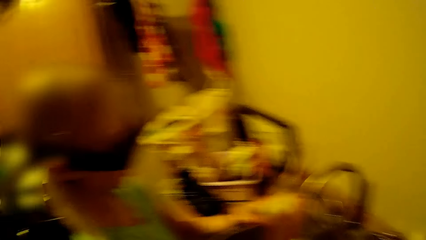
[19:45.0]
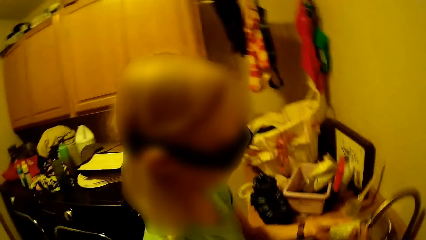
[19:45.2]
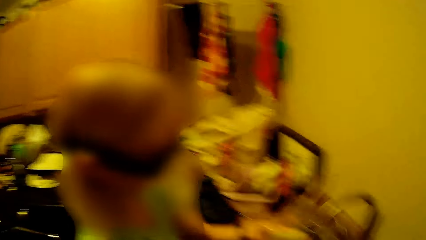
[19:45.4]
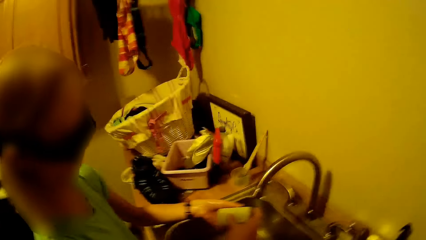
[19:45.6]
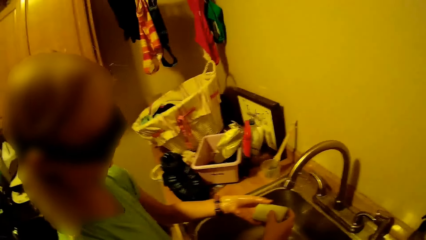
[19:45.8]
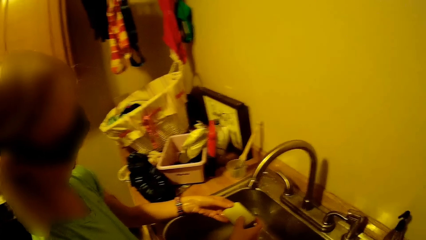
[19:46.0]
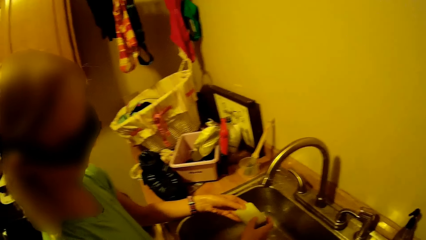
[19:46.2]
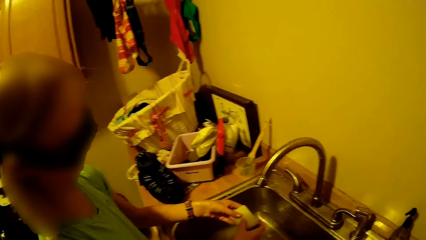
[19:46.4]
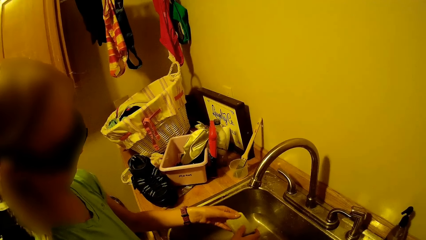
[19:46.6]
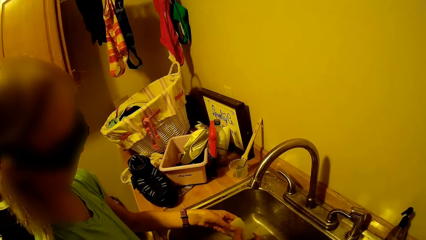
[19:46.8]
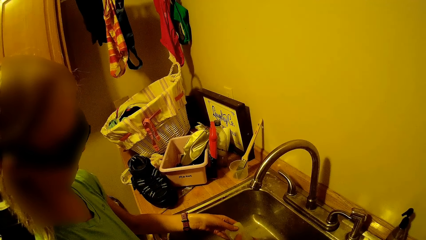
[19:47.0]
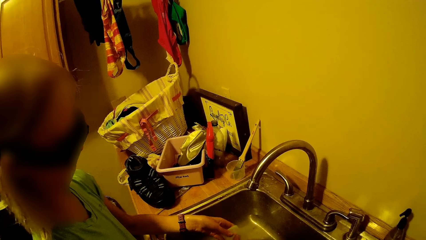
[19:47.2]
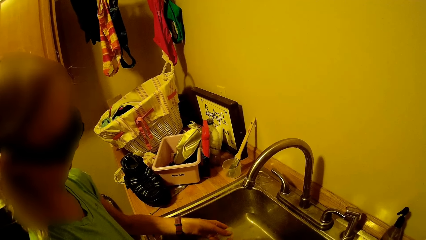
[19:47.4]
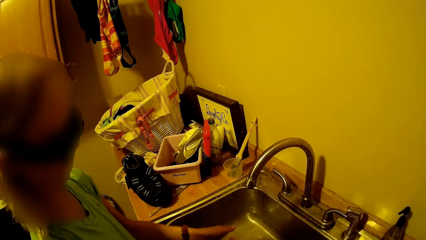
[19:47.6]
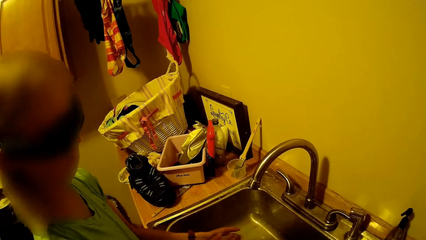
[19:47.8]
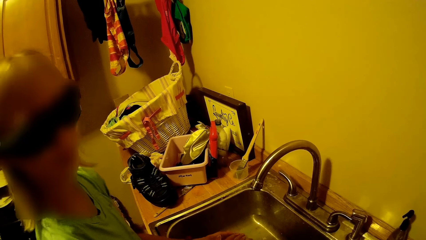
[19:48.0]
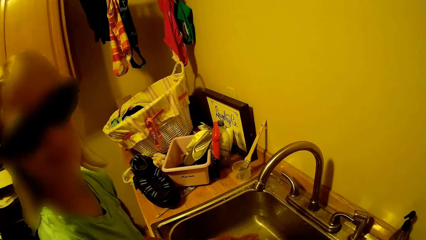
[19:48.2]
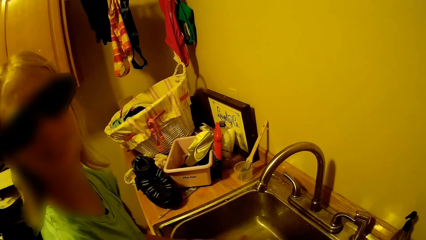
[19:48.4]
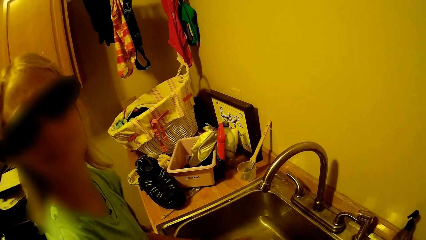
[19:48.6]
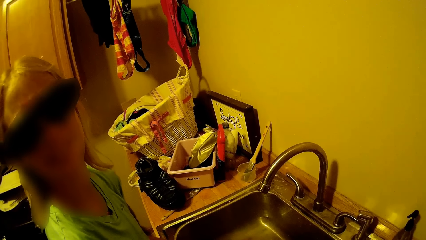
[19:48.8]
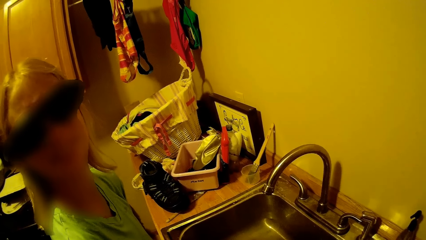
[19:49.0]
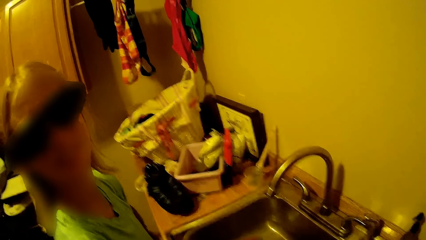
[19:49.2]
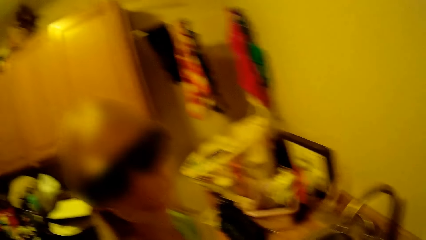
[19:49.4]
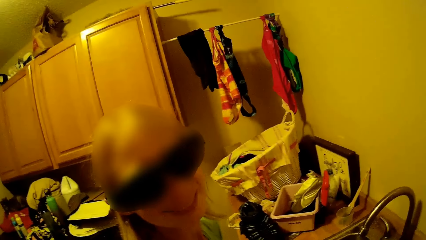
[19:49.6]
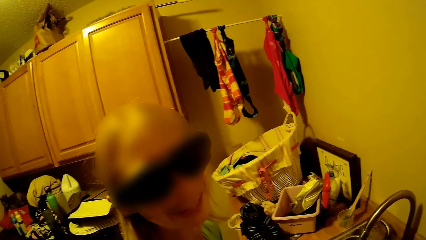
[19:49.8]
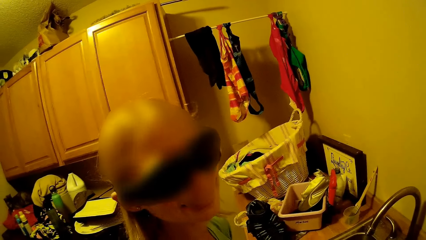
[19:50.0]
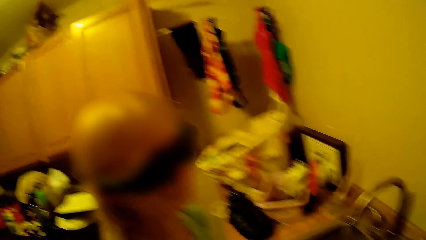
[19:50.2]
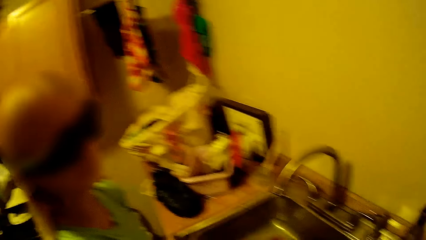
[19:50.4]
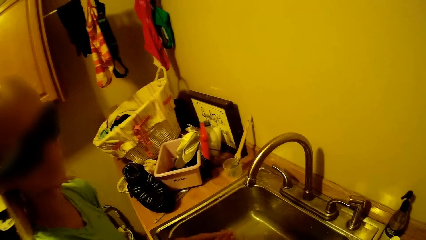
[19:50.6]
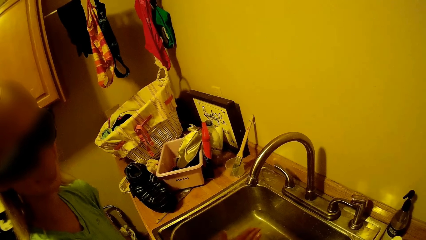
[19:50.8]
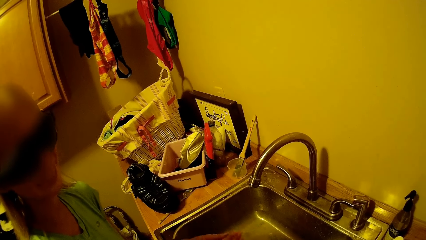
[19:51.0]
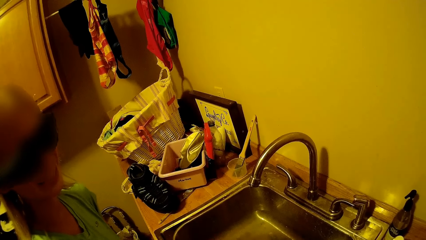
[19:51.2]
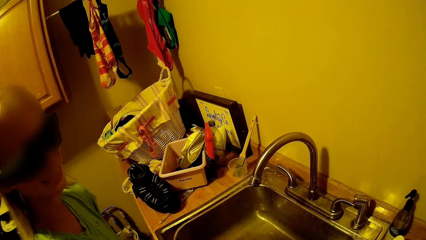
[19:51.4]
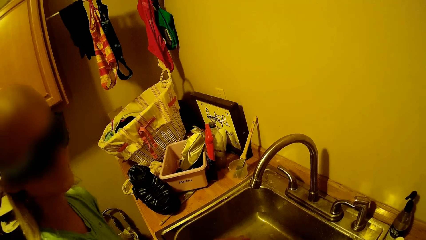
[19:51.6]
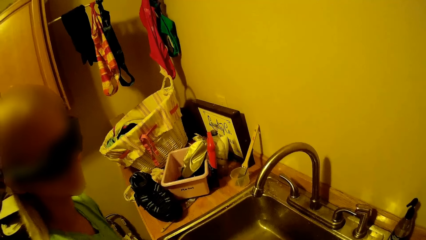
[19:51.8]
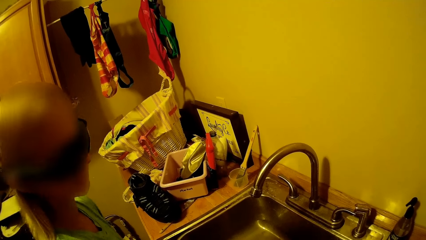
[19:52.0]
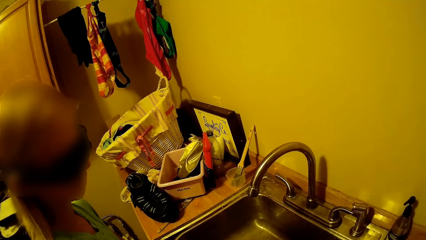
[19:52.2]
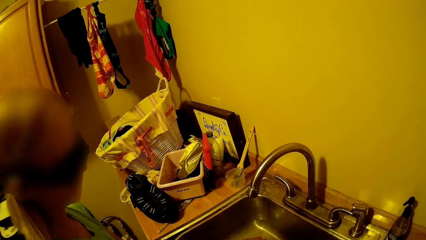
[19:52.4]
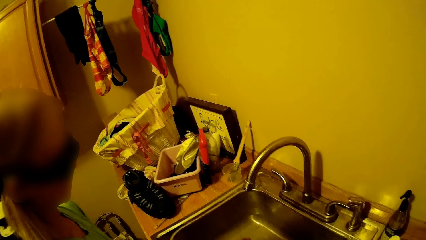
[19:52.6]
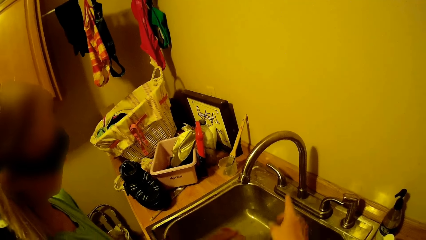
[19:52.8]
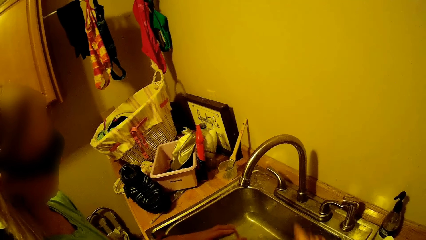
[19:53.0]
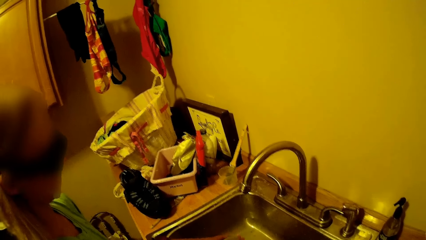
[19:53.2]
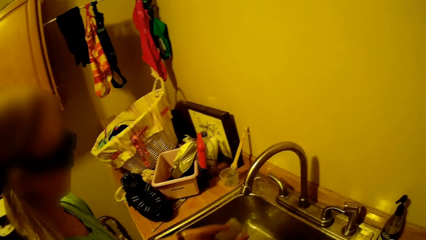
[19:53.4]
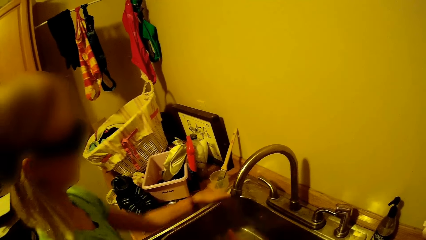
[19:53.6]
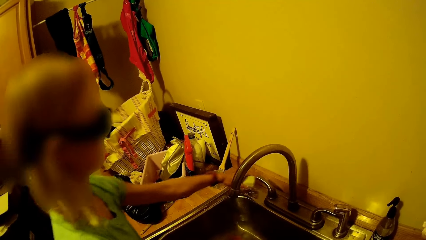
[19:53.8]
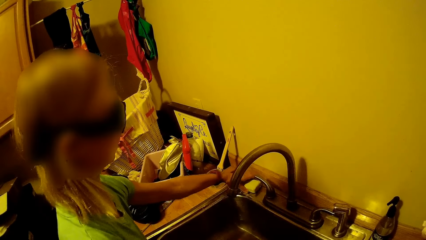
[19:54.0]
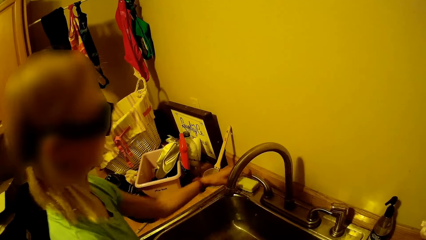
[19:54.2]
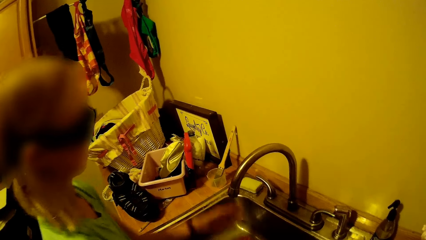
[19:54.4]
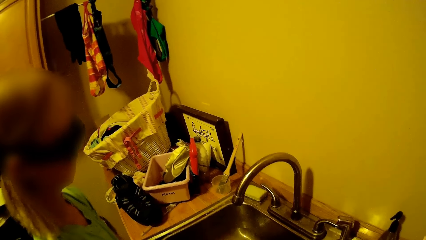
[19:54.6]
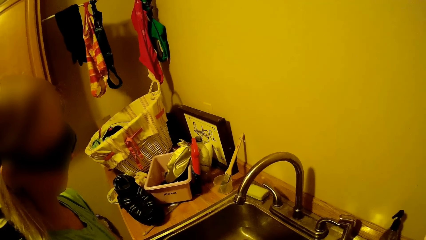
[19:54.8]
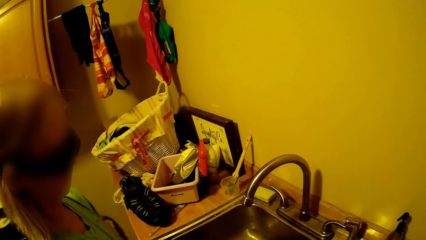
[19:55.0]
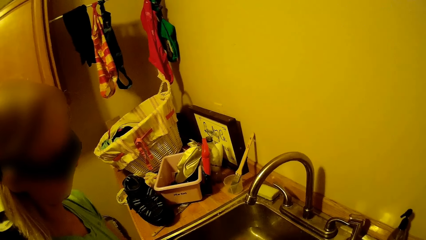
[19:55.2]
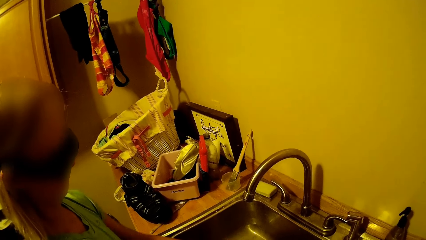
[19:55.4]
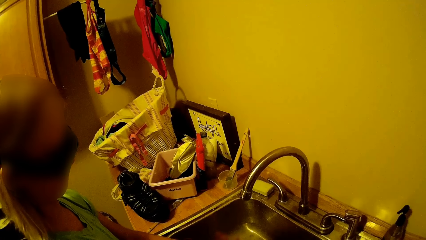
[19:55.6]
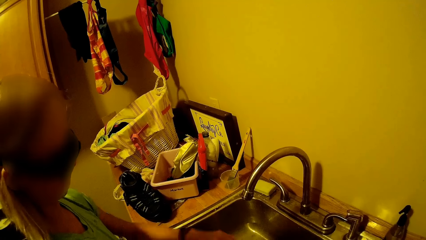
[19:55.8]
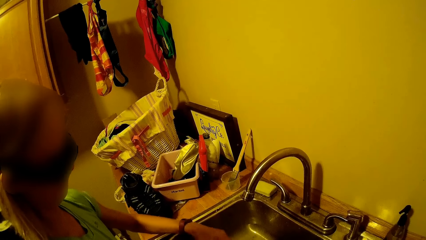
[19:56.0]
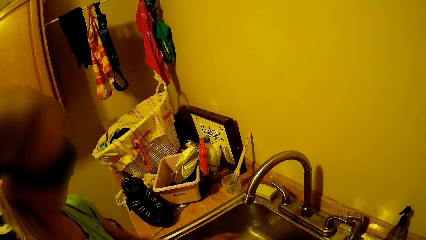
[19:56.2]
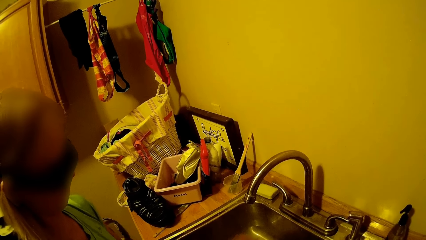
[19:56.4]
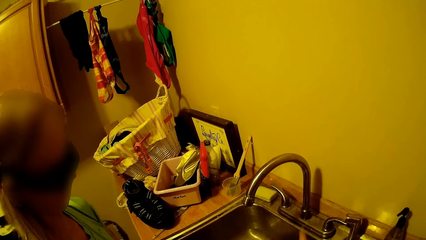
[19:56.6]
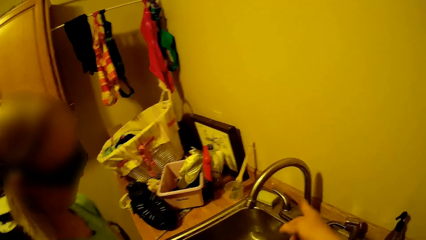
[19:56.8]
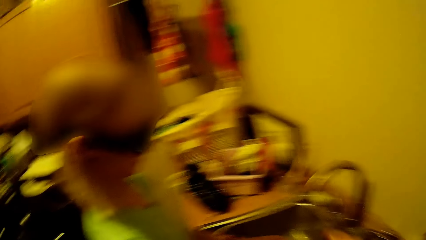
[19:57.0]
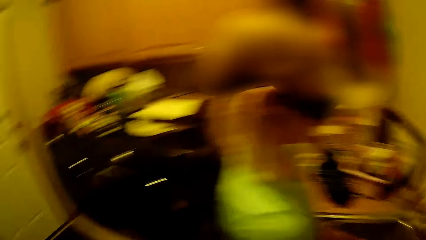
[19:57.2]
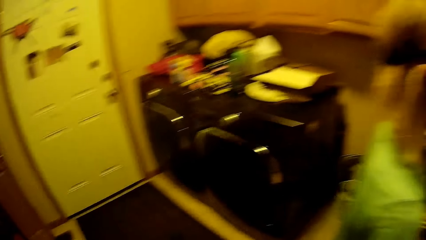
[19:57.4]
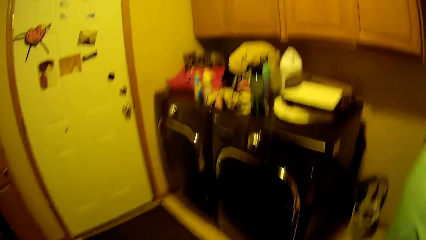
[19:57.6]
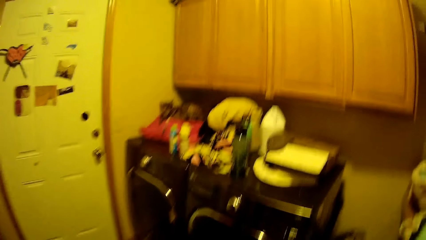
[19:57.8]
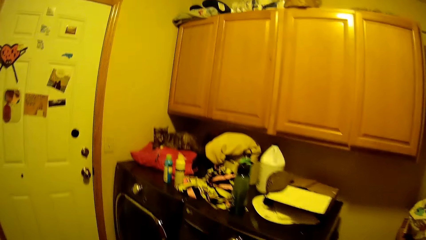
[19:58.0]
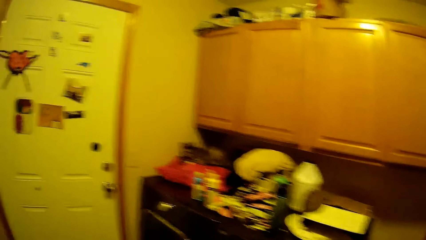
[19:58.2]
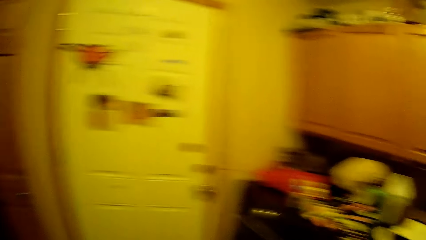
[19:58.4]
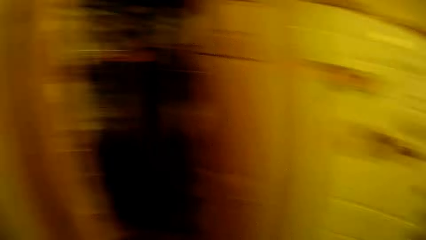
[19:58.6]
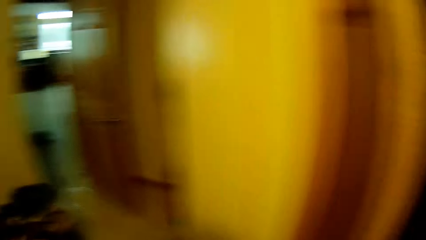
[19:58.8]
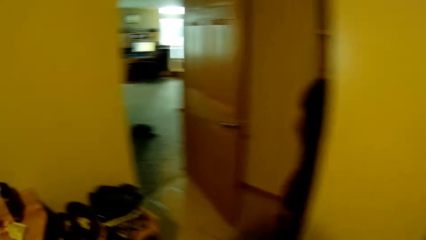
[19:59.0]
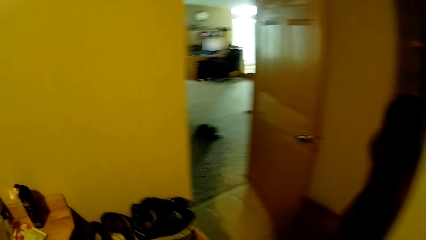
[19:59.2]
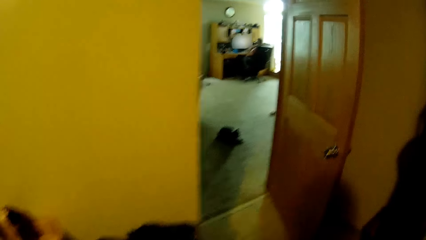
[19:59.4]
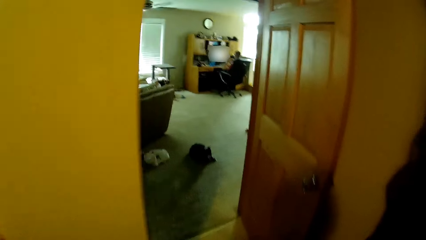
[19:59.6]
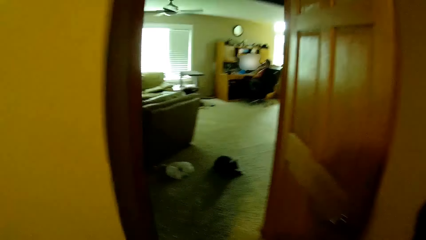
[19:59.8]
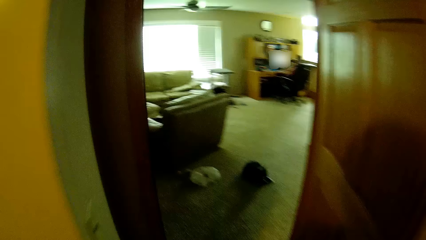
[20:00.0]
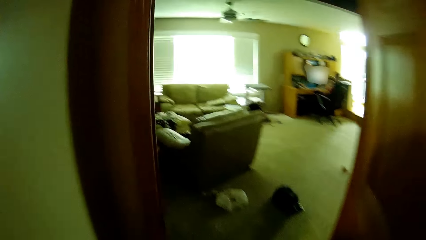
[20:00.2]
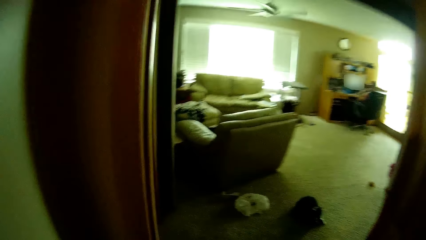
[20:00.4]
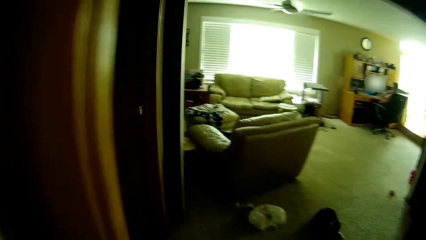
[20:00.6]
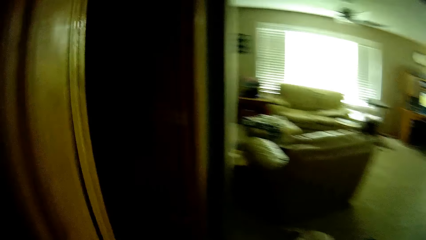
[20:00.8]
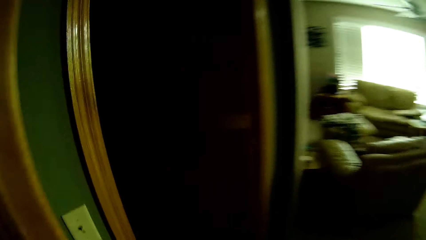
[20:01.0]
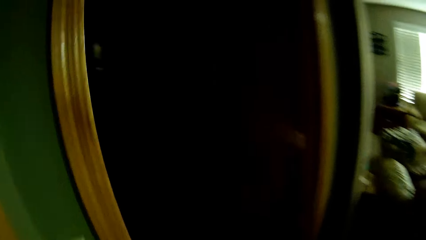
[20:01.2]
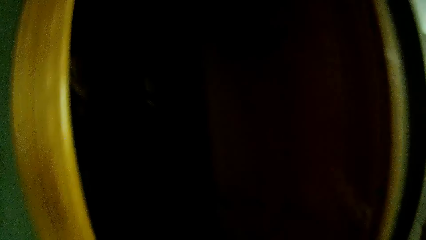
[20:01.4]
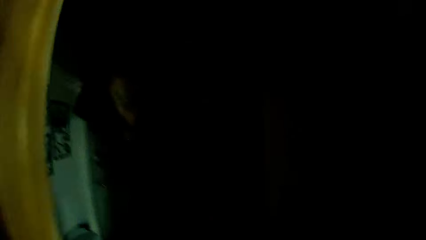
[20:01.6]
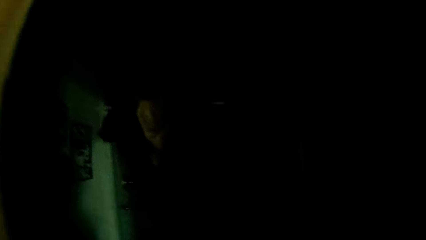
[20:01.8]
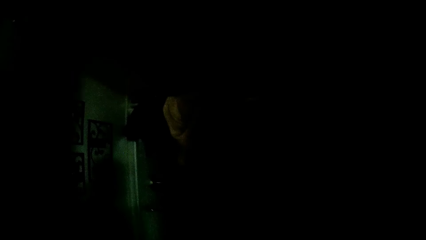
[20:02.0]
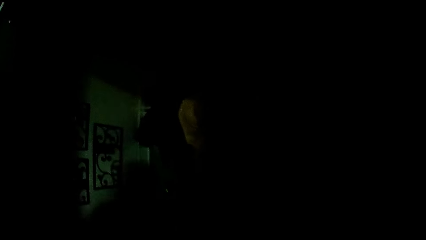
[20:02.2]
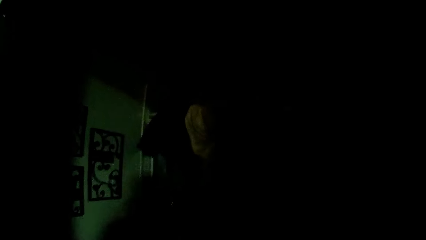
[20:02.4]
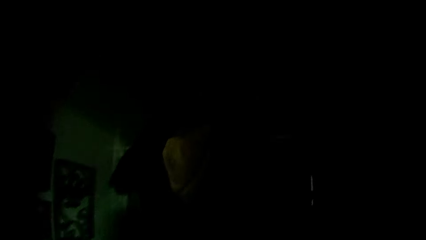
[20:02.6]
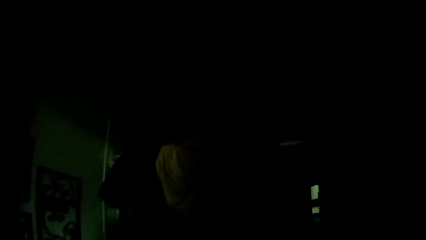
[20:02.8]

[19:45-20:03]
A lady applies soap on the hands. The camera wearer looks around. The lady rubs the hands on the soap, looks at the camera wearer, and talks with the camera wearer. The camera wearer looks around. The lady rubs the hands on the soap. The camera wearer moves the hand and points at the sink area. The lady puts the bar soap on the sink slab and scrubs the hands. The camera wearer moves the hand, points at the sink, walks around the house, and walks to the living room.
